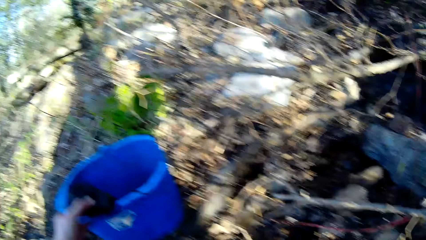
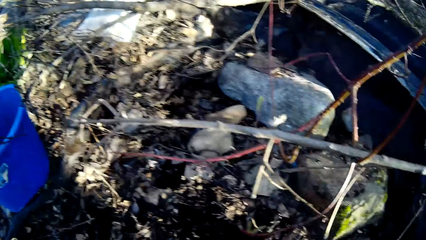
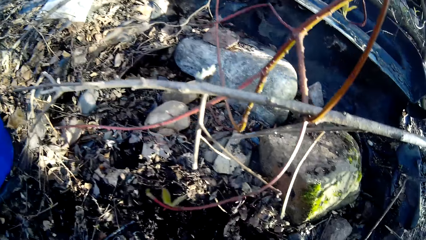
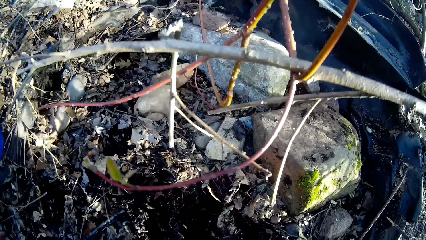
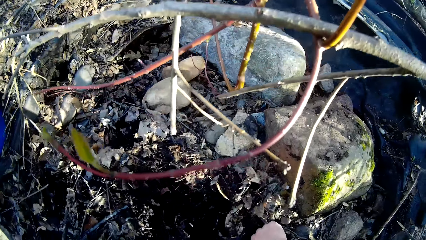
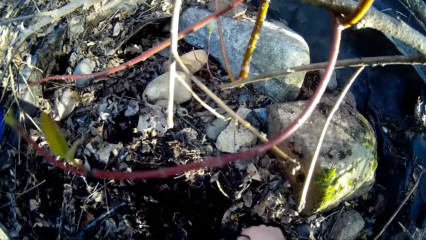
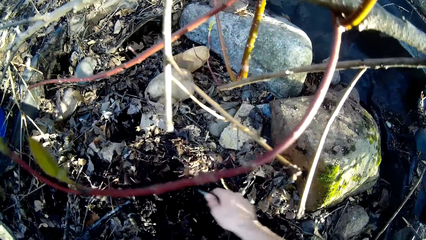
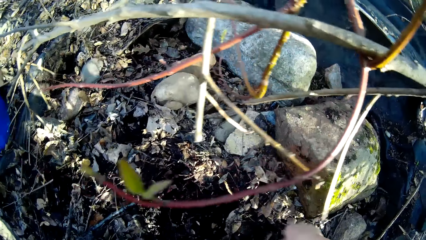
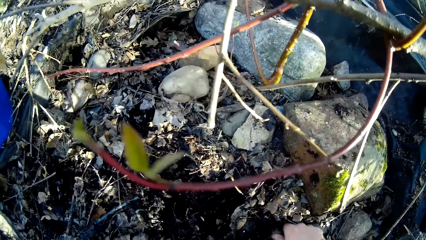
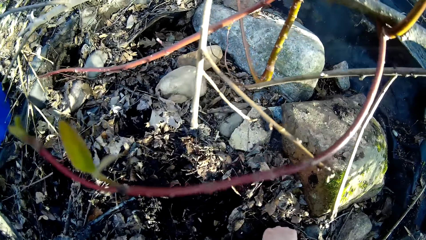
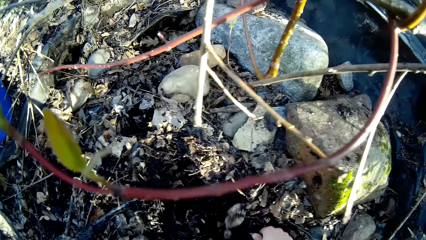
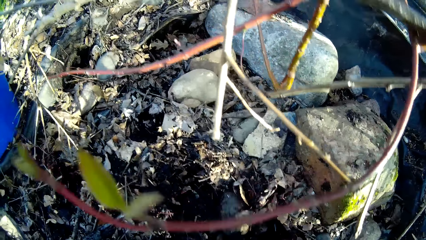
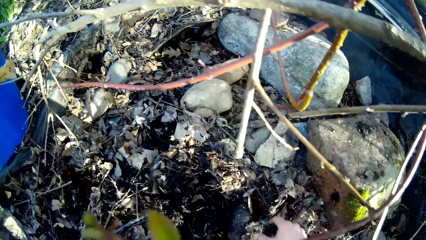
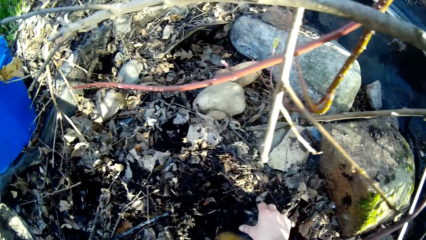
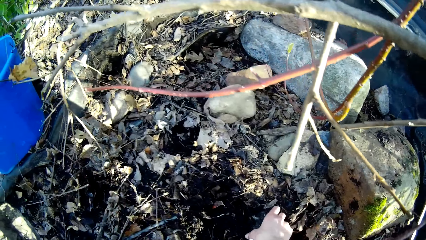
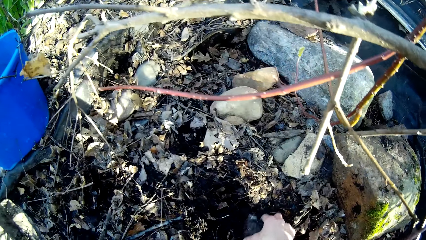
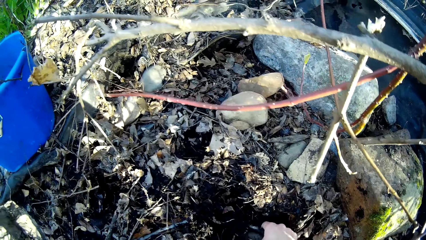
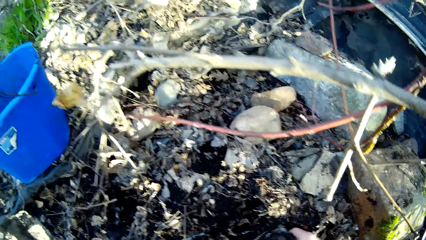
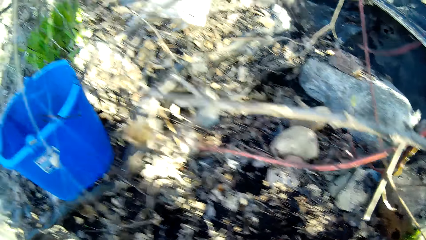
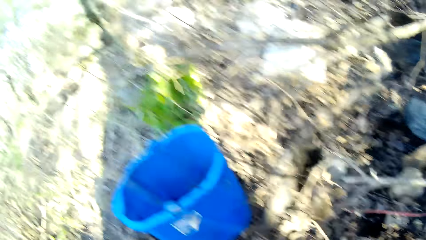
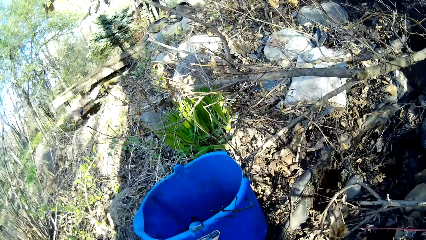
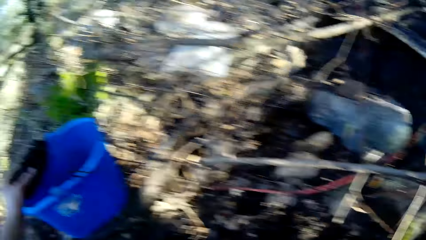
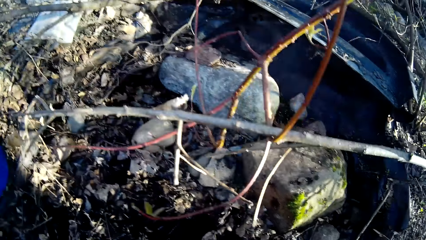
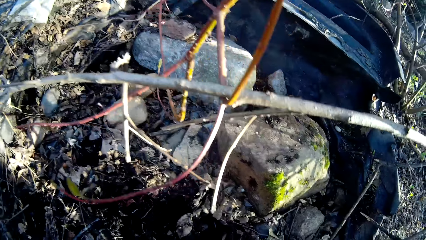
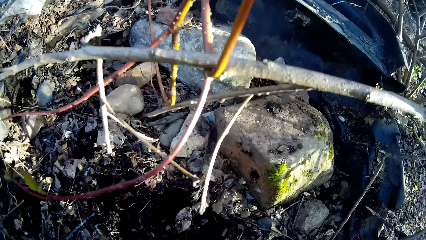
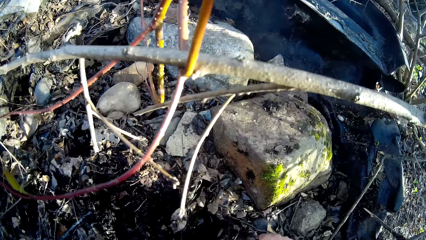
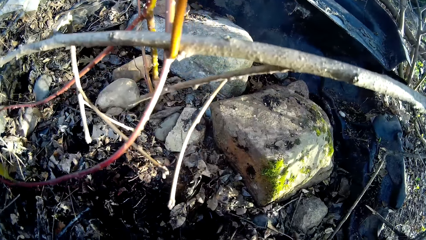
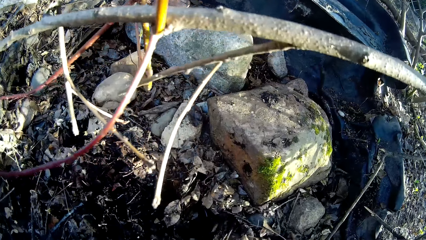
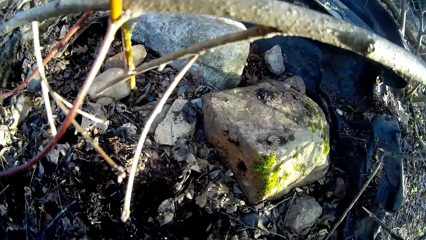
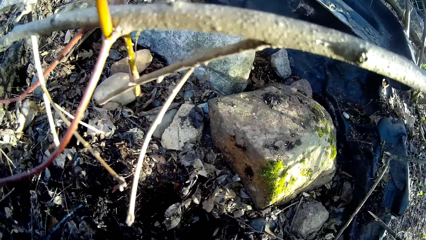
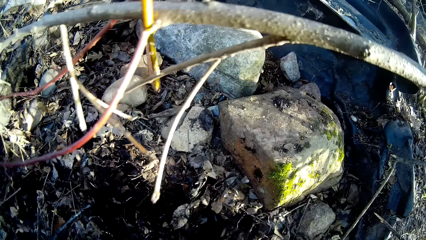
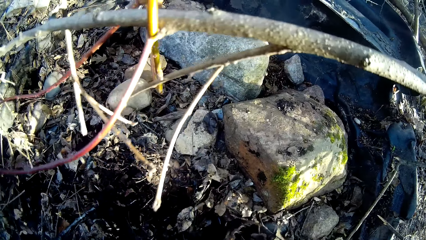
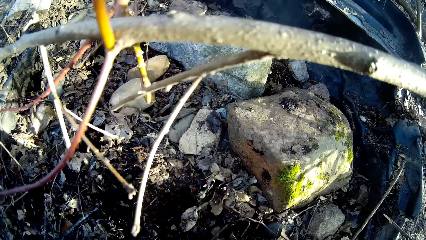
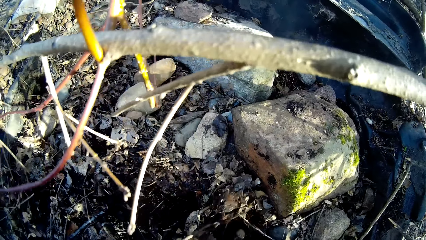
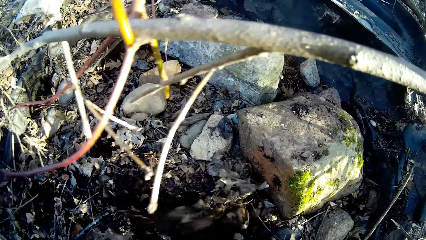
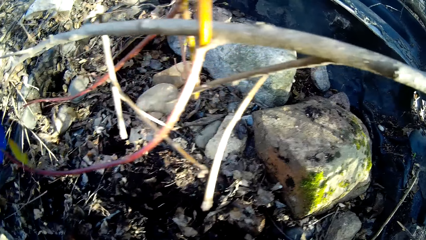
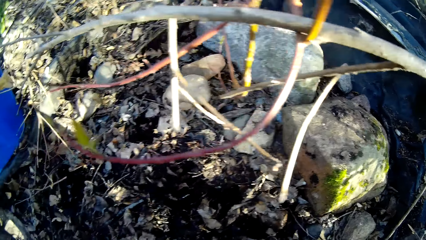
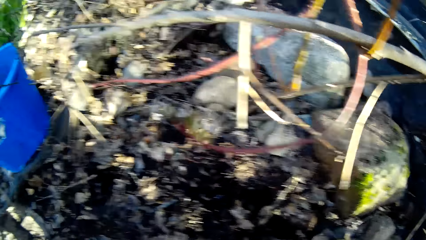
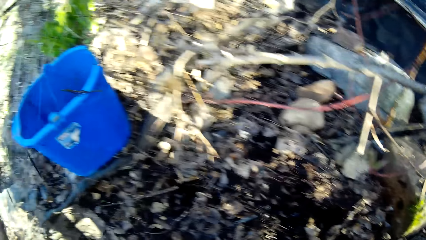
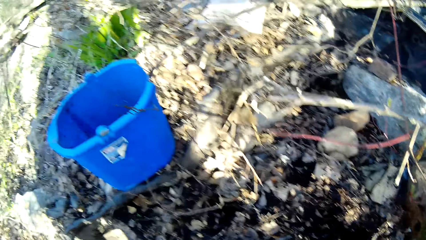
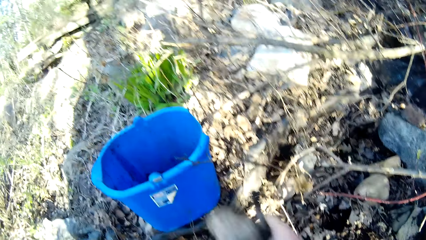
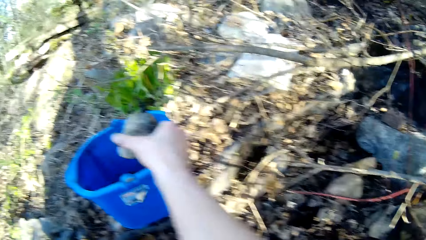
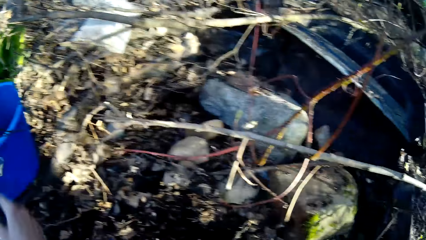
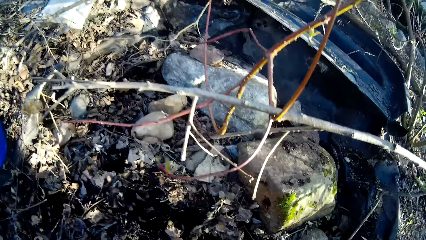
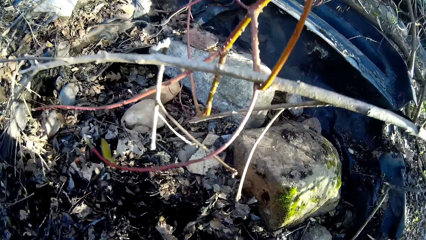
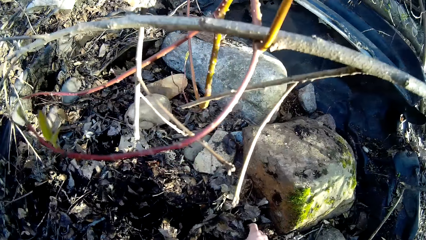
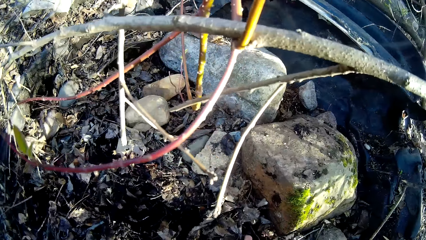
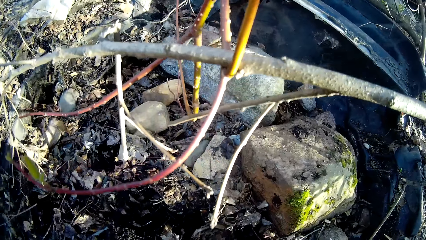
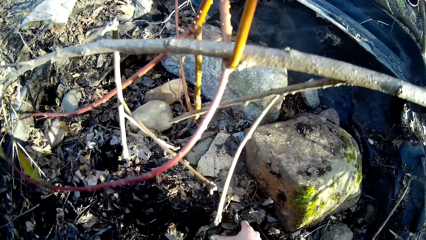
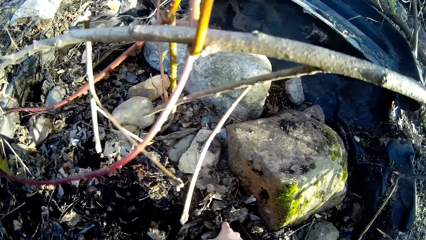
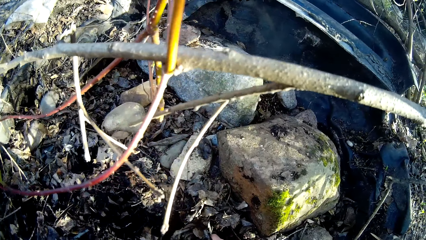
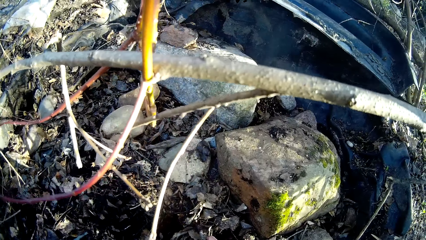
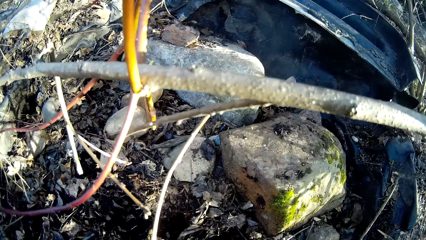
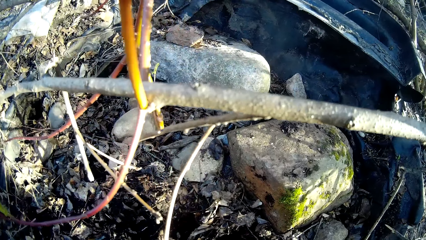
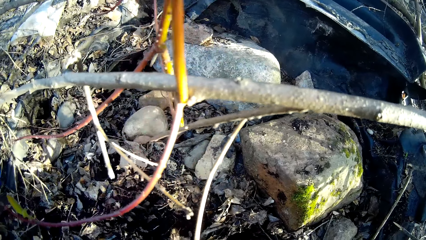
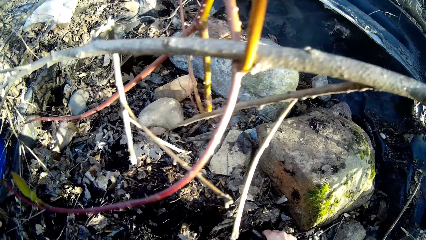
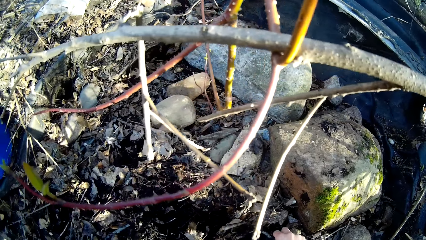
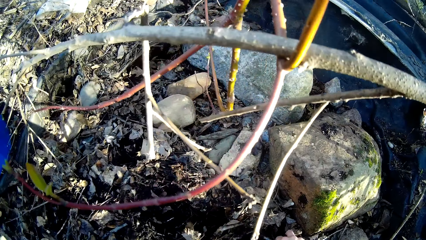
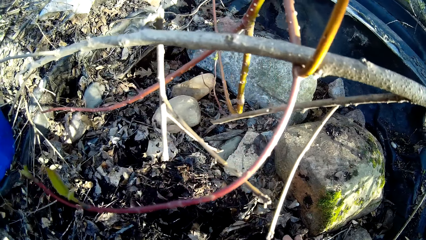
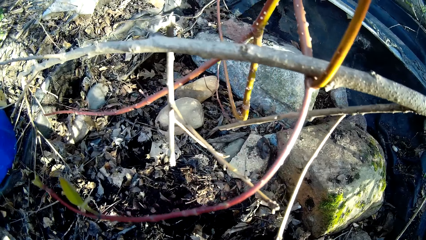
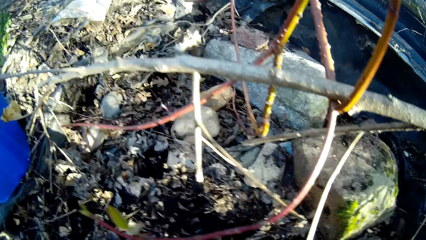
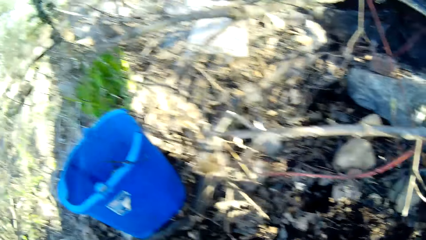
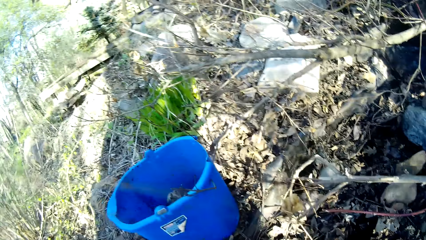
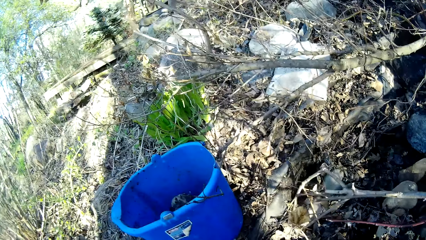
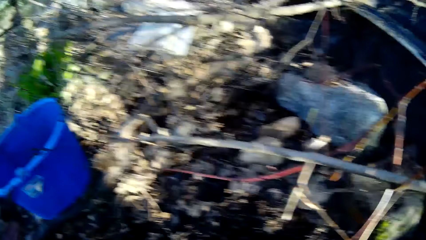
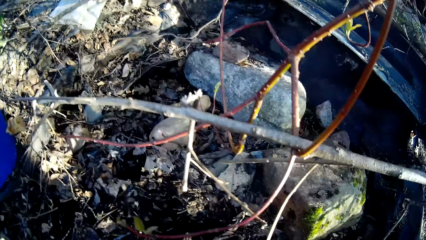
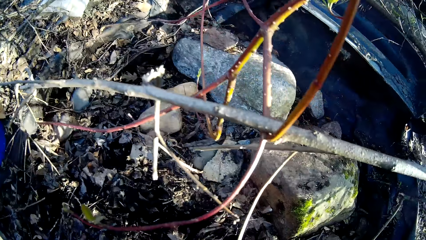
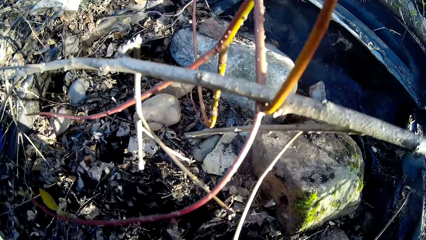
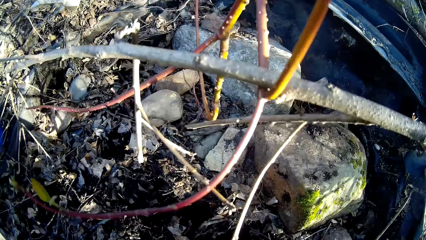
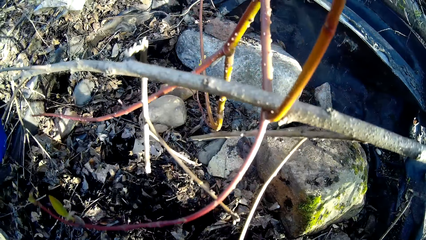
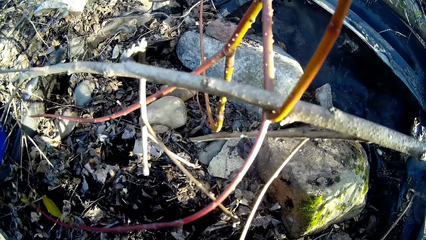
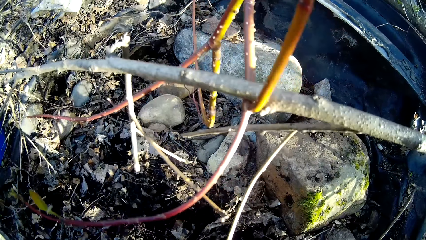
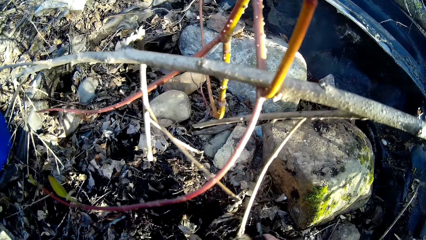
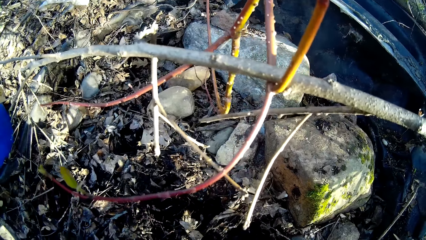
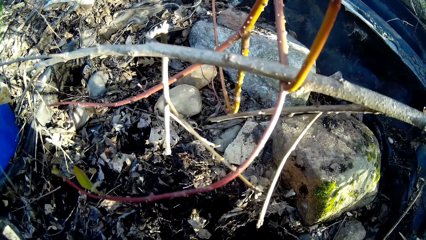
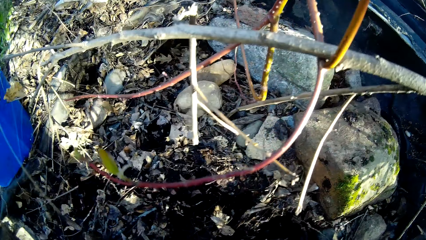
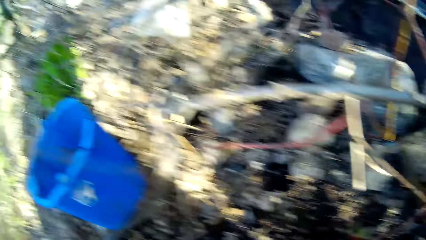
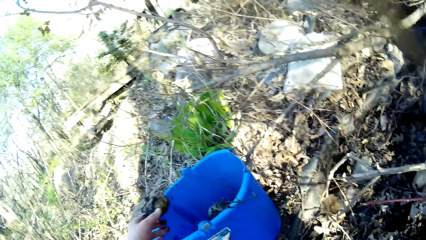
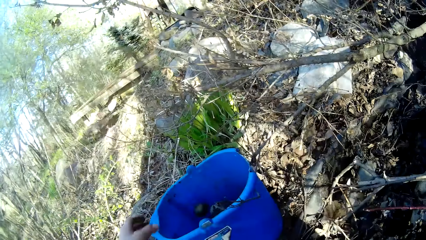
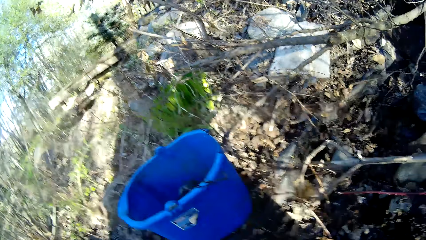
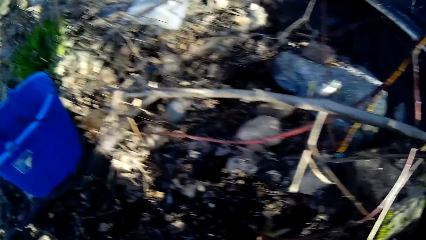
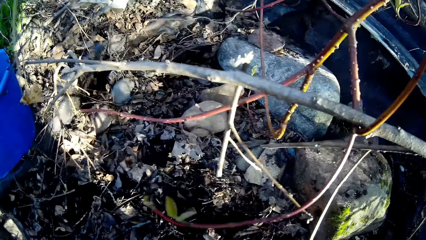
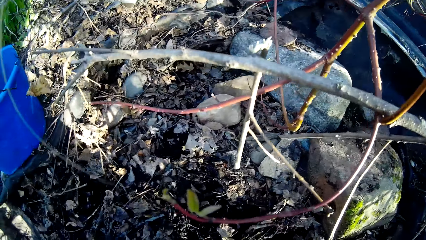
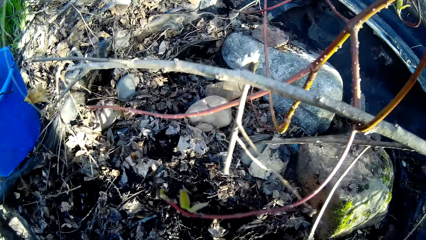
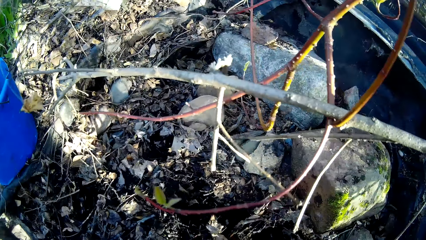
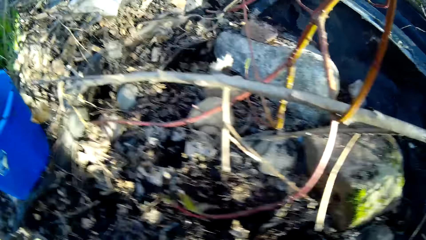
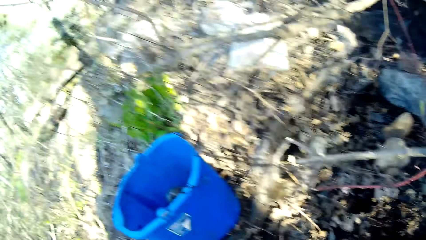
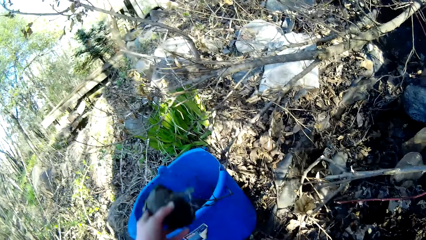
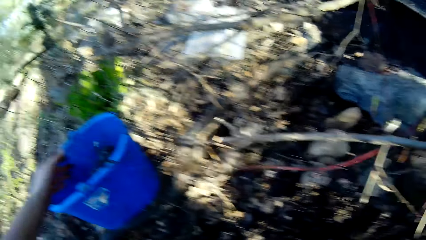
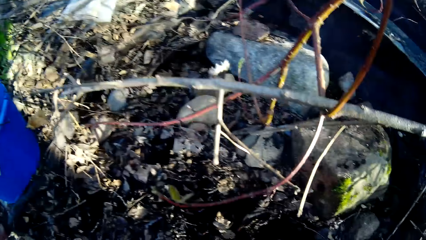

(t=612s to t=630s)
The camera wearer drops the rocks or stones in a bucket with her left hand. She picks rocks on the ground with her right hand. She drops the rocks in the bucket with her left hand. She picks rocks on the ground with her right hand. She drops the rocks in the bucket with her right hand. She picks rocks on the ground with her right hand. She puts stones in the bucket. She looks around a forest. She drops the rocks in the bucket with her left hand. She picks up a stone from the ground.
